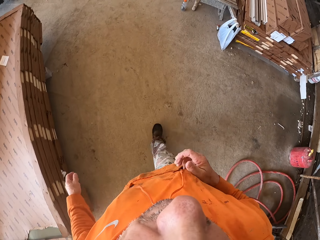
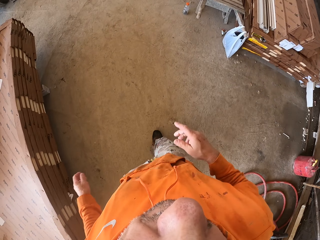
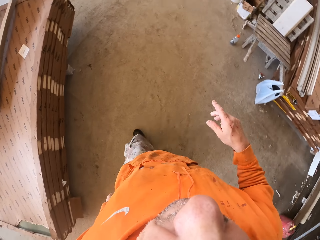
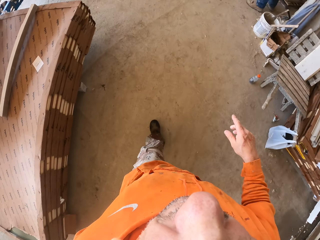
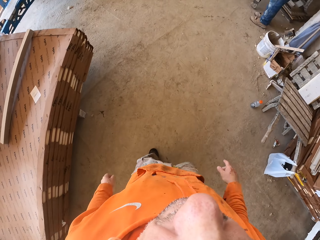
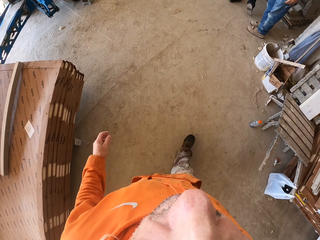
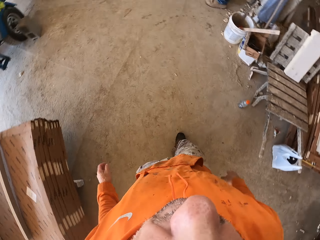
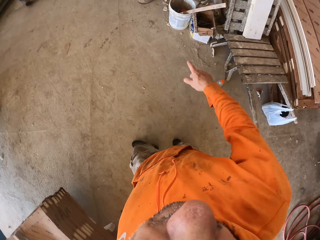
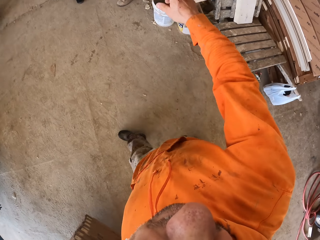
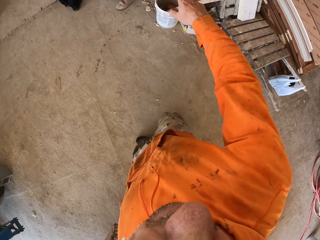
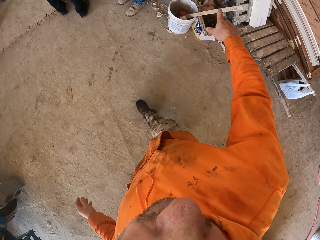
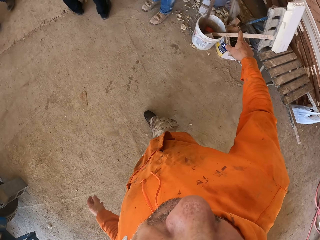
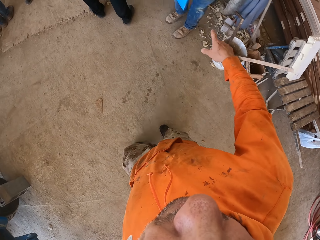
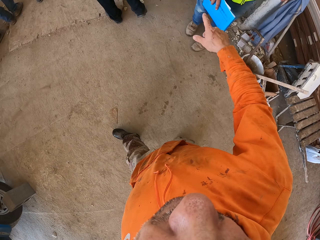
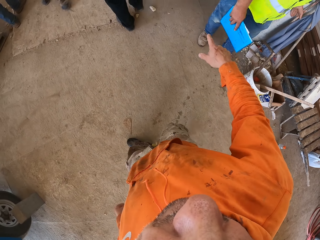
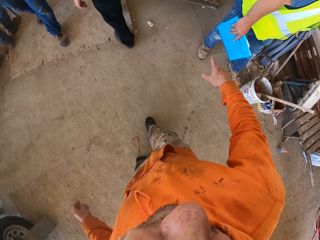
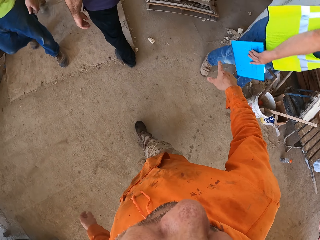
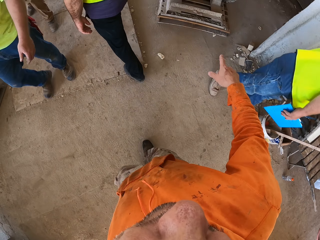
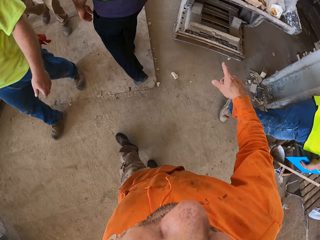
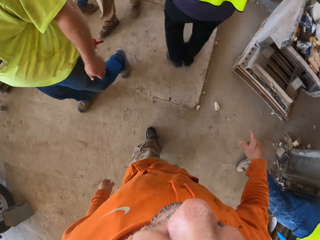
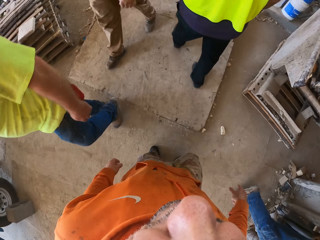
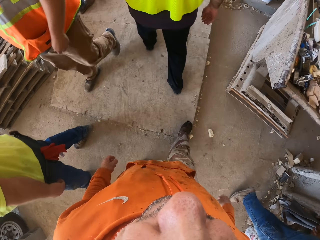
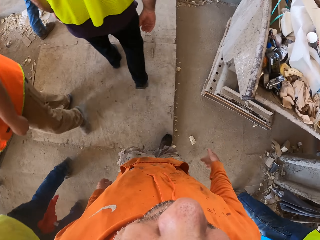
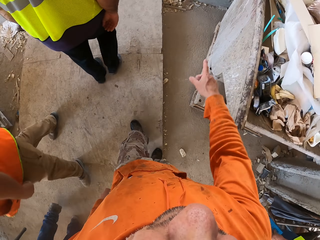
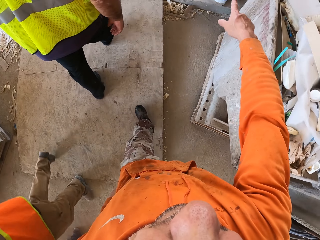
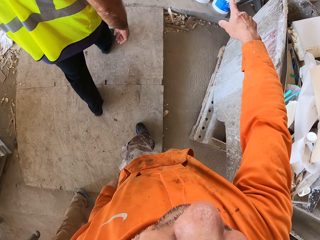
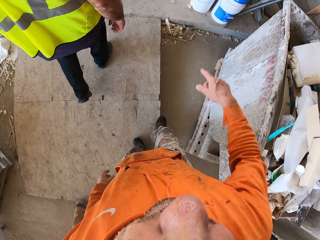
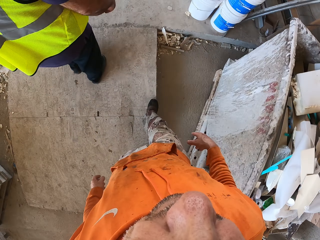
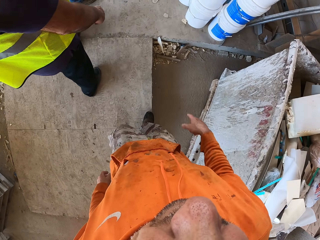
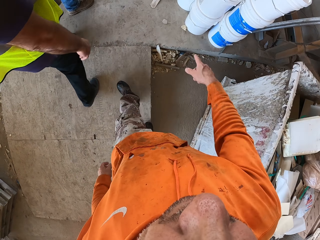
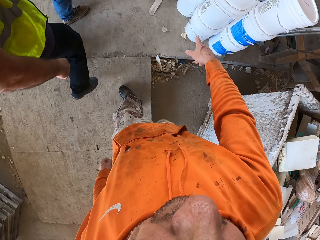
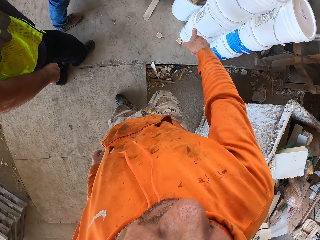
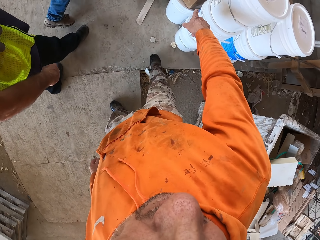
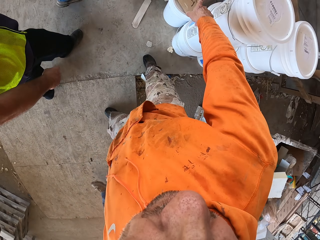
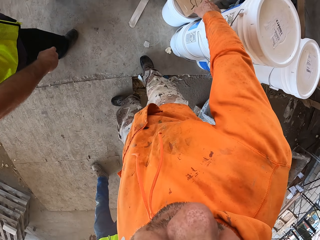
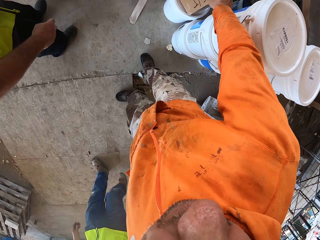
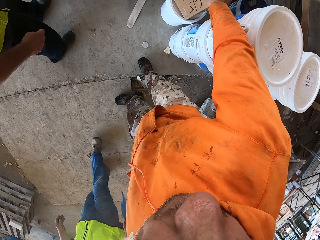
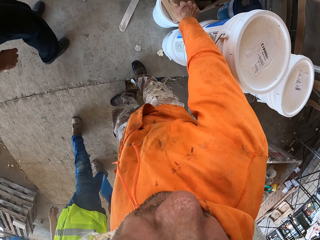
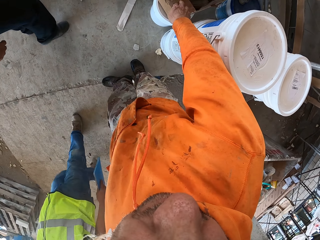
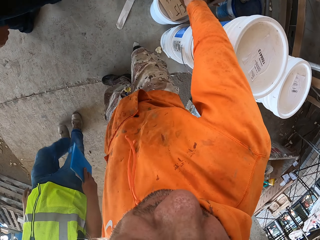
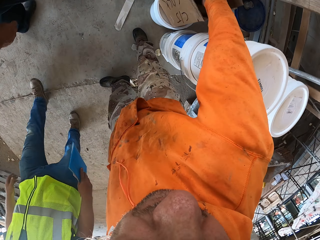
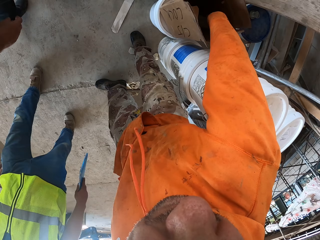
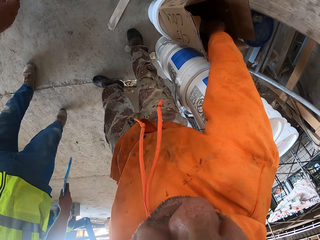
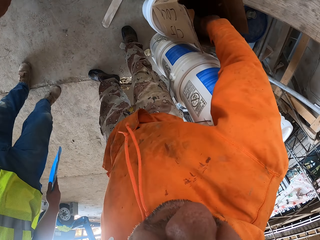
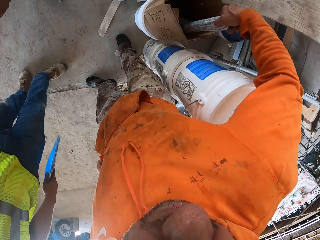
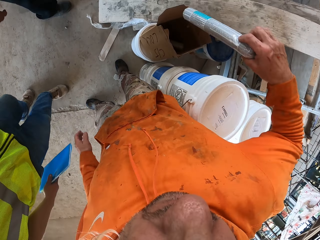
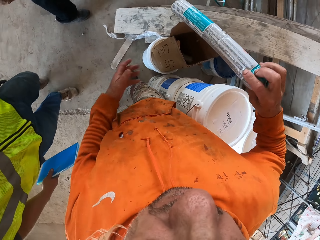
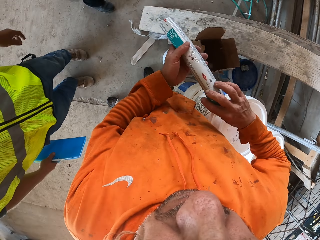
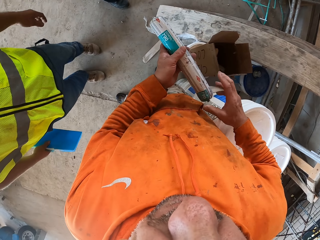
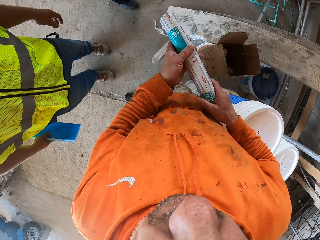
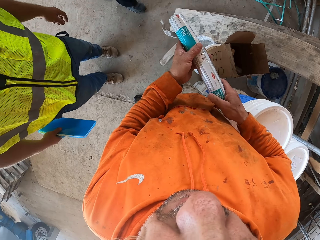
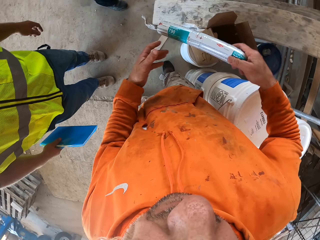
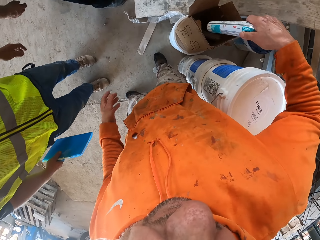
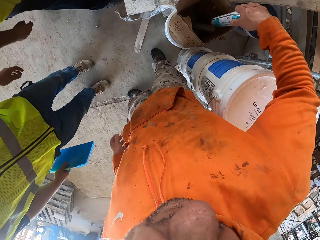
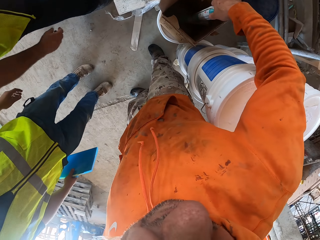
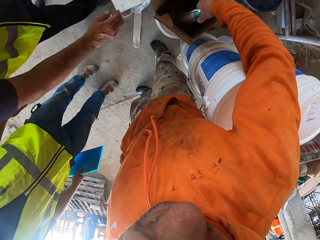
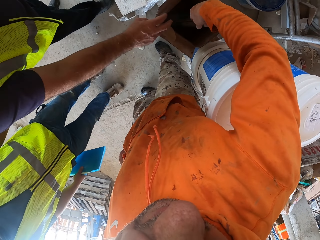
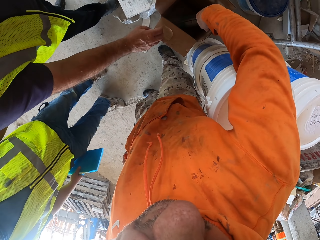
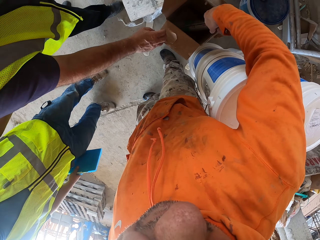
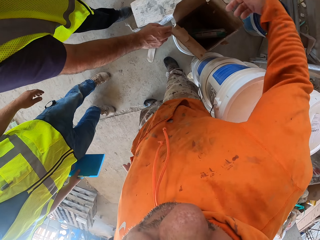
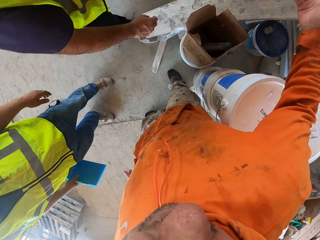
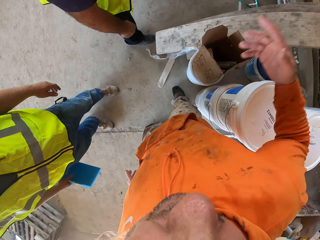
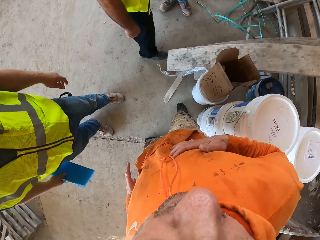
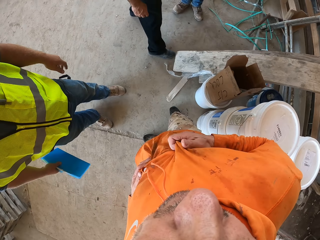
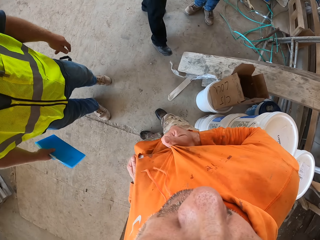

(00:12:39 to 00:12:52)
The camera wearer moves his hand. He talks to a man. He picks up something. He puts the object in the carton. He talks to the man and another man.

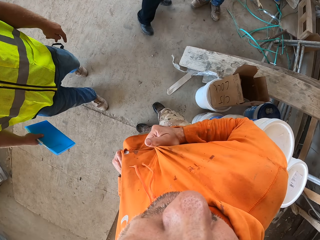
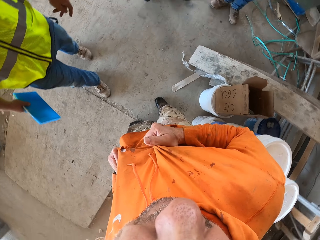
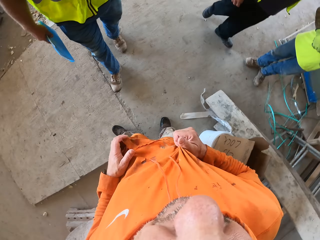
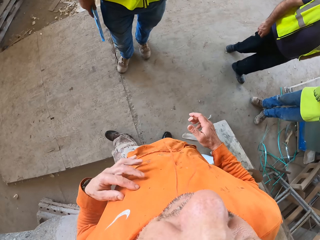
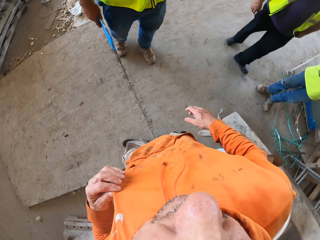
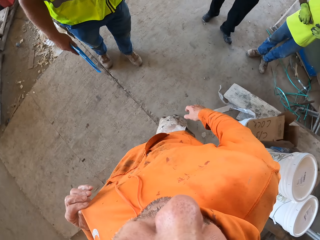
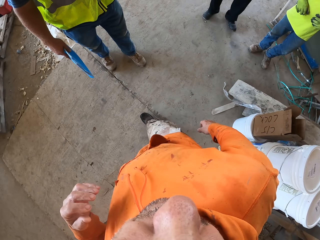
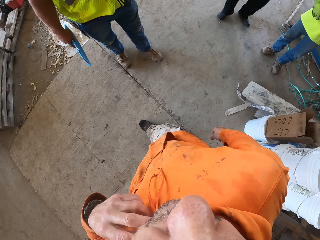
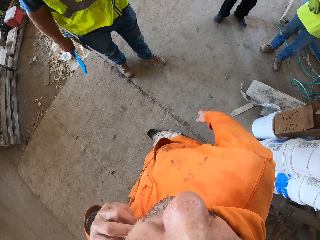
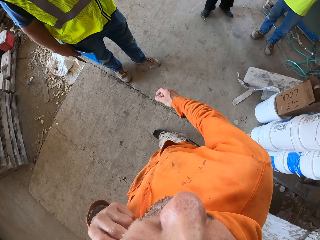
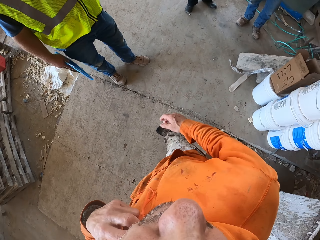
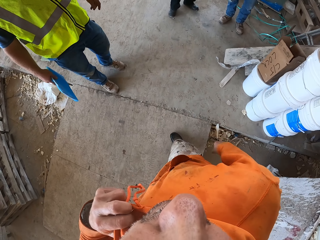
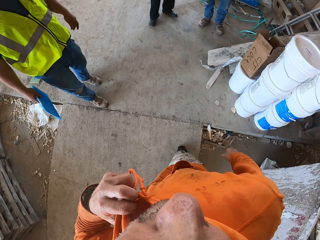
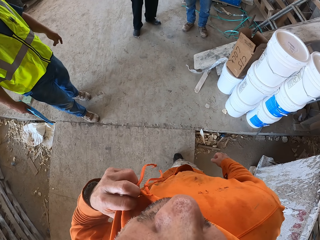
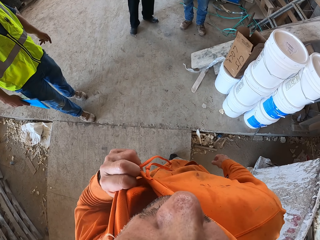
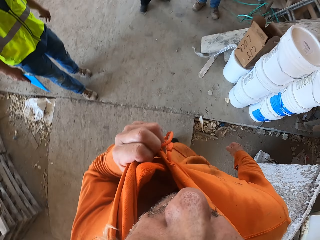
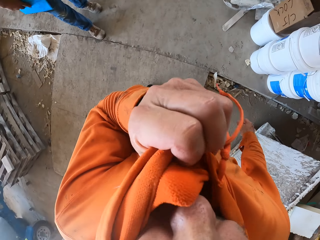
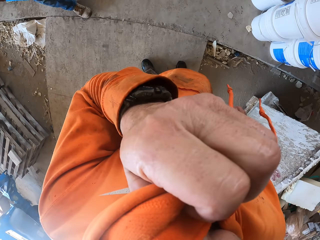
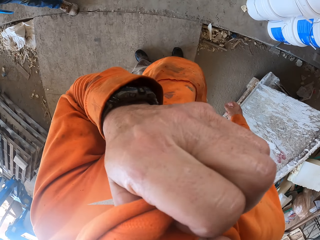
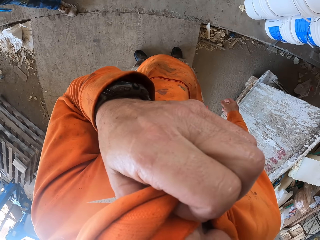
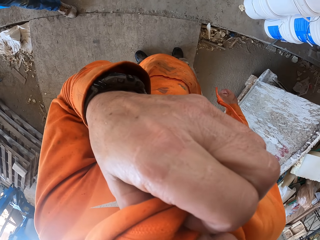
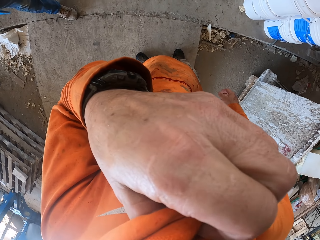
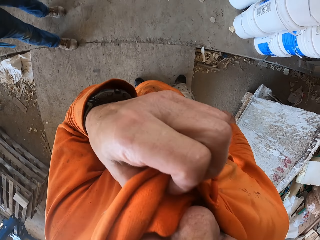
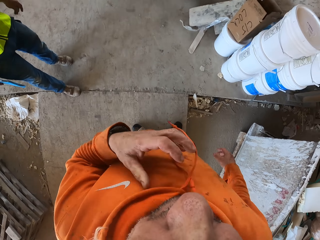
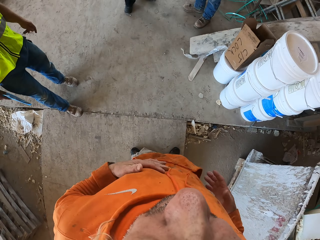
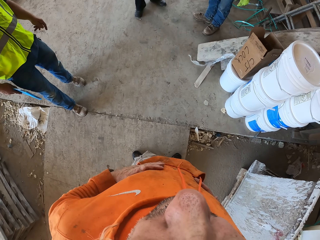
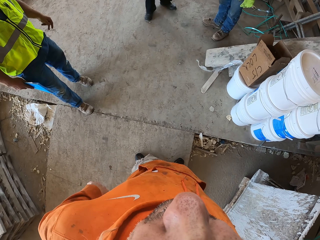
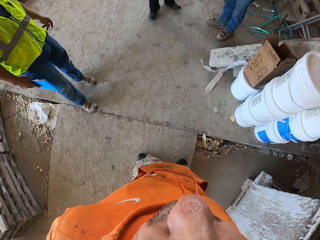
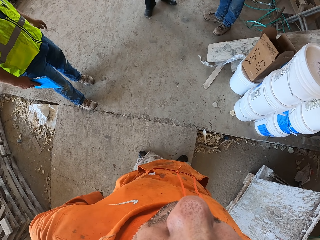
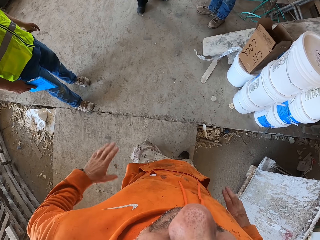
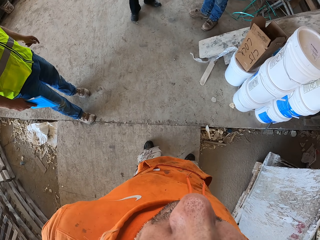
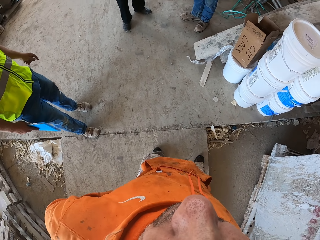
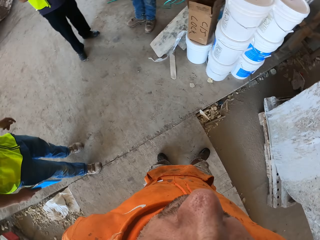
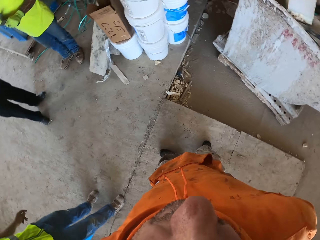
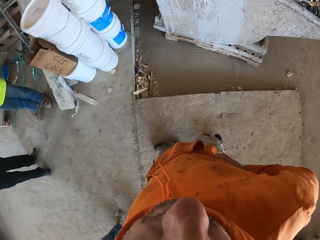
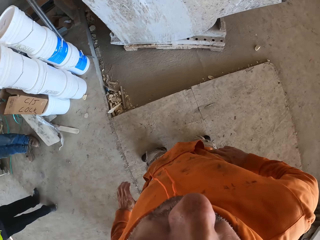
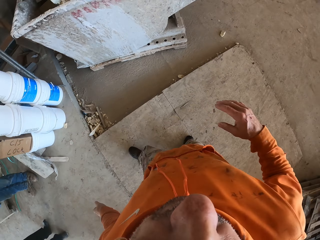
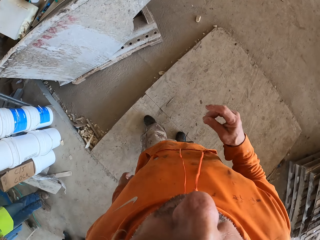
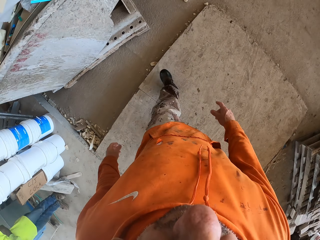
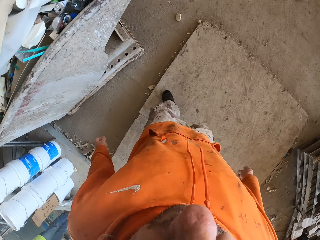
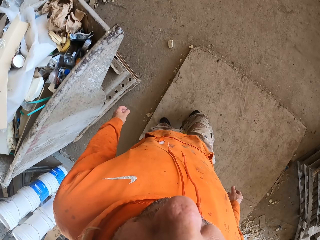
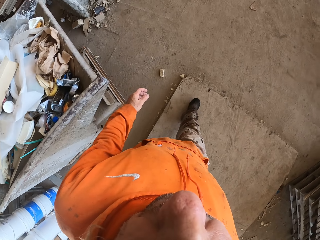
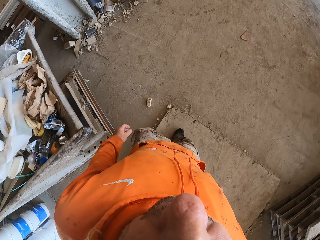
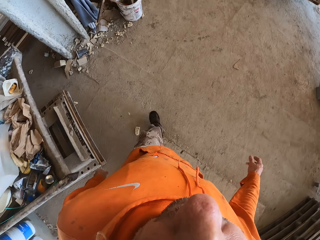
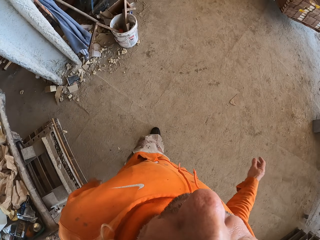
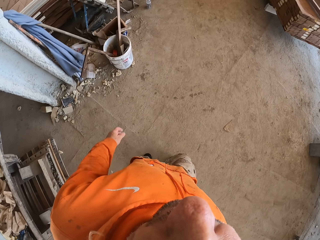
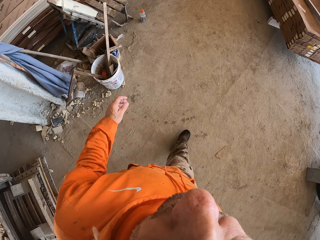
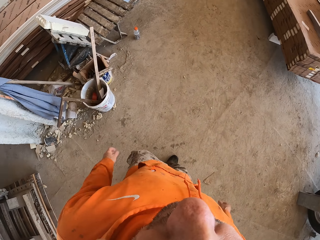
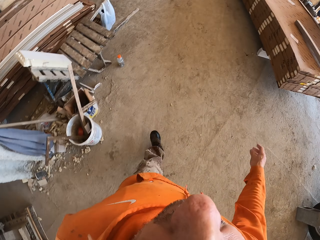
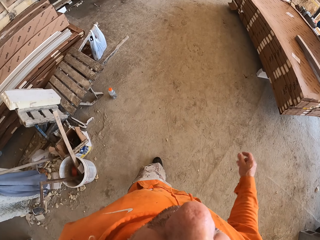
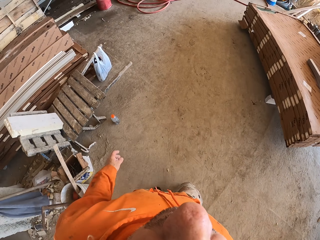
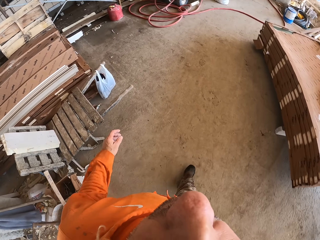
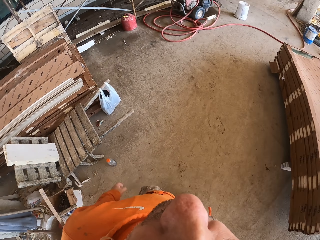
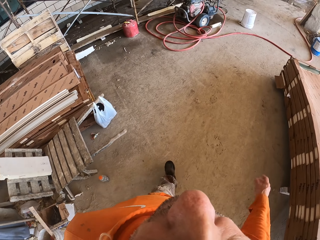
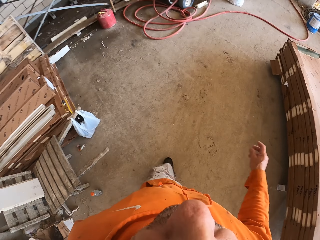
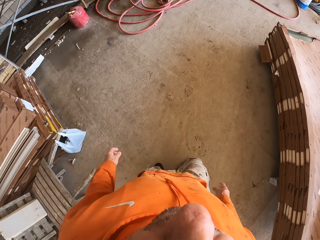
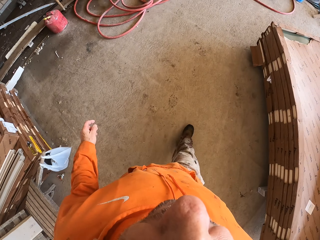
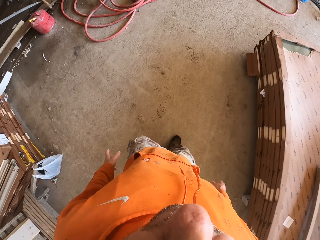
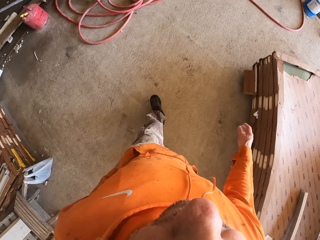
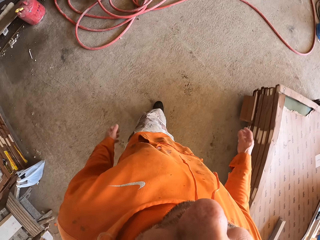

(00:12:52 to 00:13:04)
The camera wearer touches his cloth. A man moves around. The camera wearer touches his cloth. He wipes his face and wipes his hands on the sweater. He walks.
